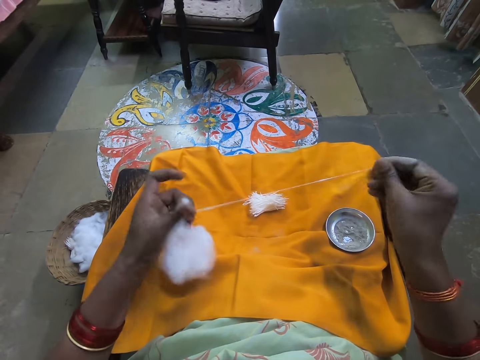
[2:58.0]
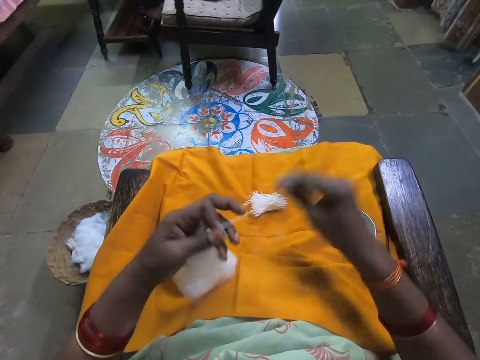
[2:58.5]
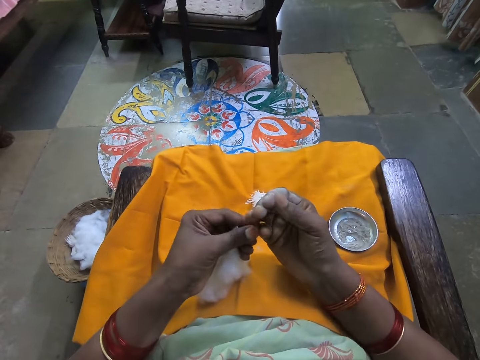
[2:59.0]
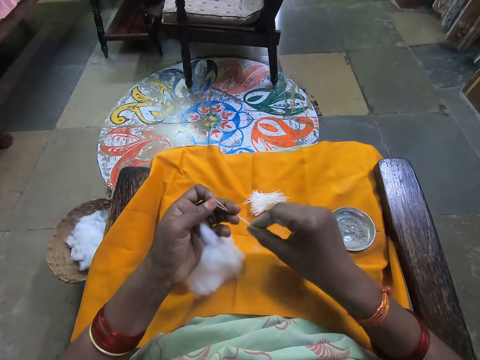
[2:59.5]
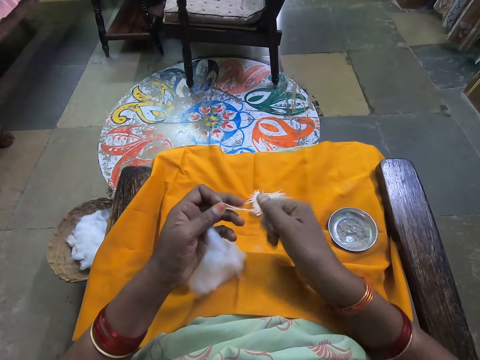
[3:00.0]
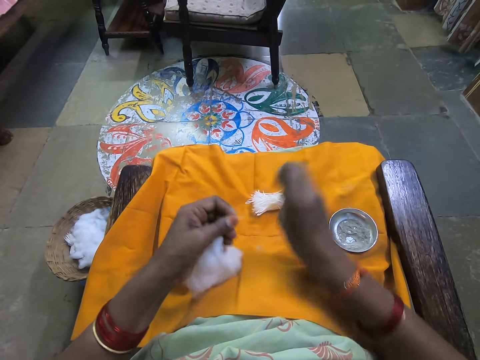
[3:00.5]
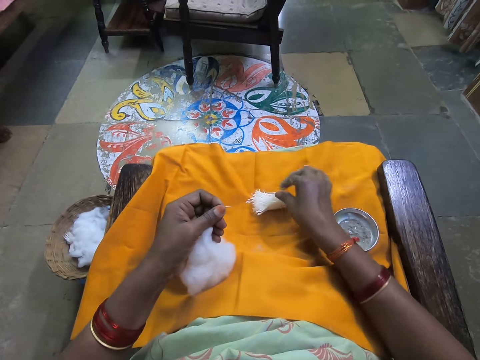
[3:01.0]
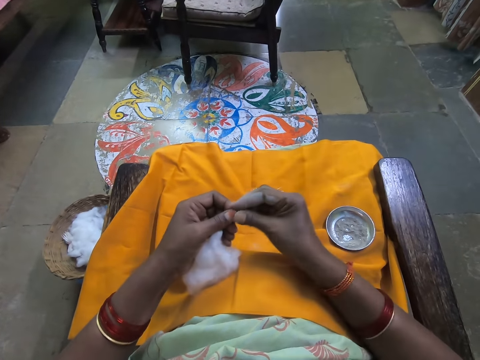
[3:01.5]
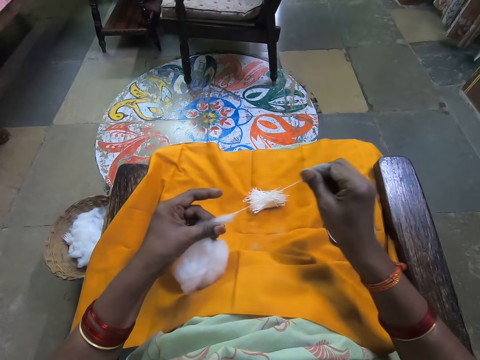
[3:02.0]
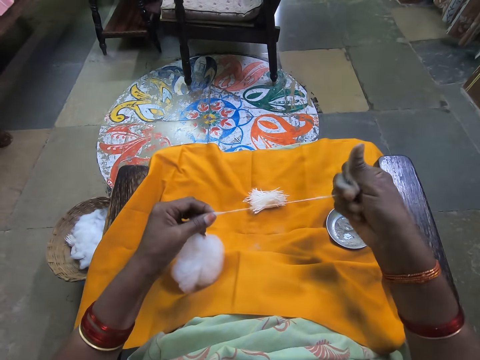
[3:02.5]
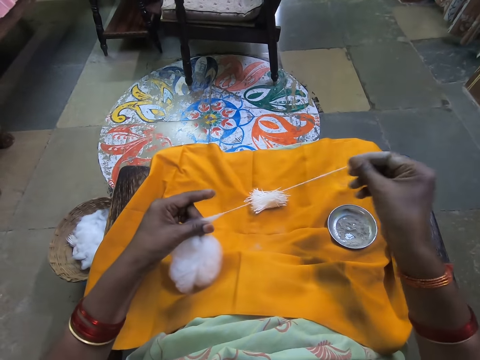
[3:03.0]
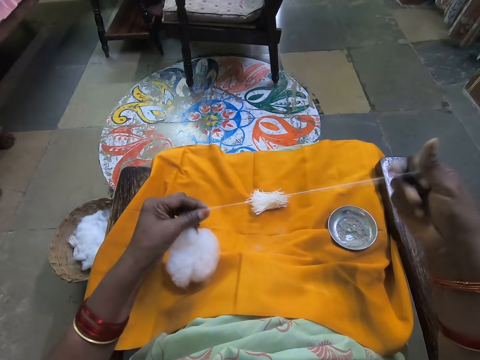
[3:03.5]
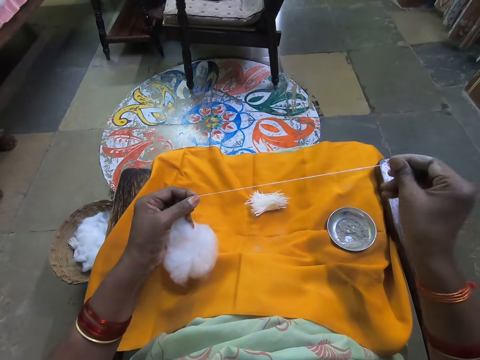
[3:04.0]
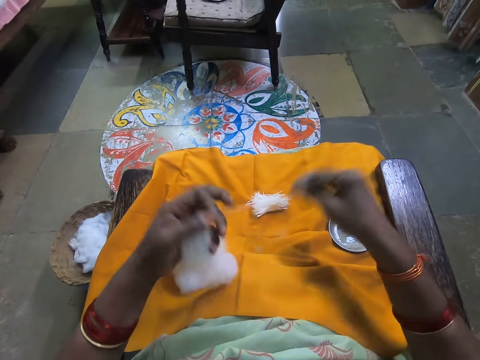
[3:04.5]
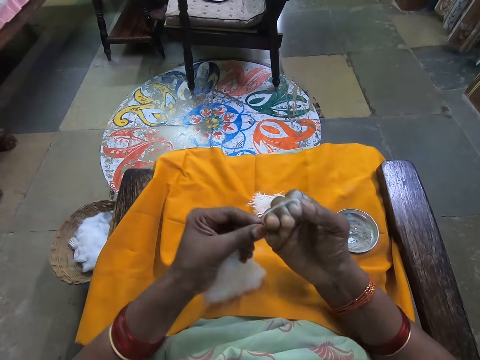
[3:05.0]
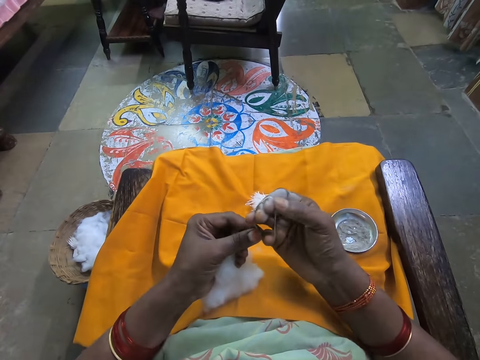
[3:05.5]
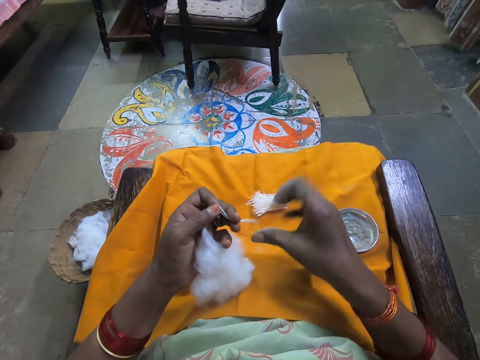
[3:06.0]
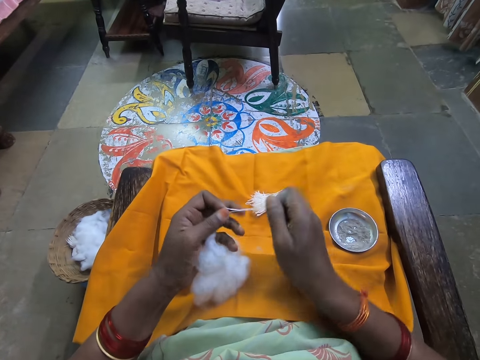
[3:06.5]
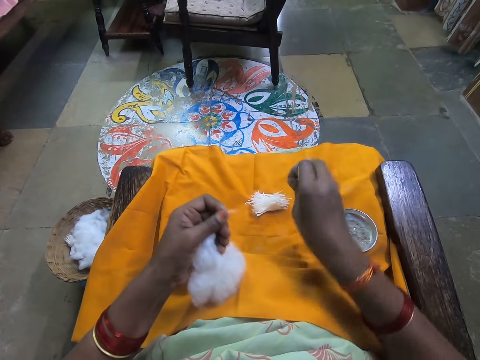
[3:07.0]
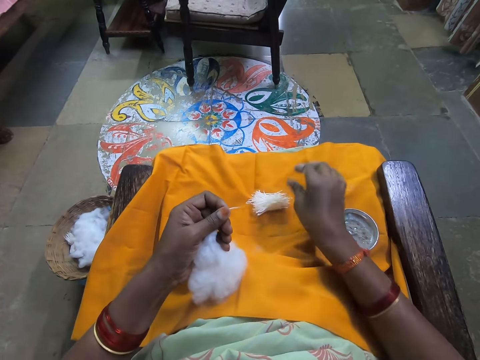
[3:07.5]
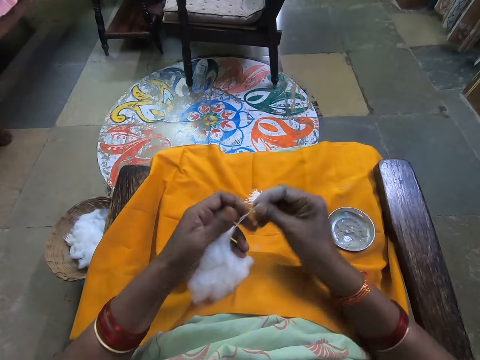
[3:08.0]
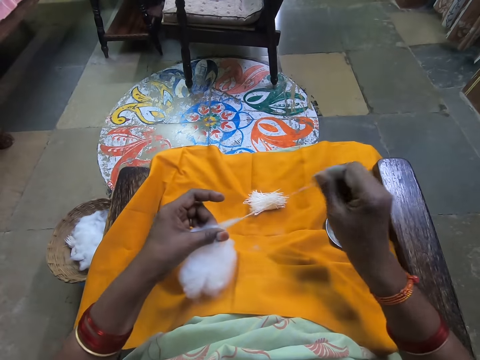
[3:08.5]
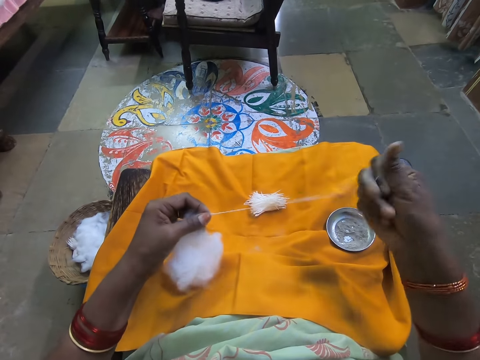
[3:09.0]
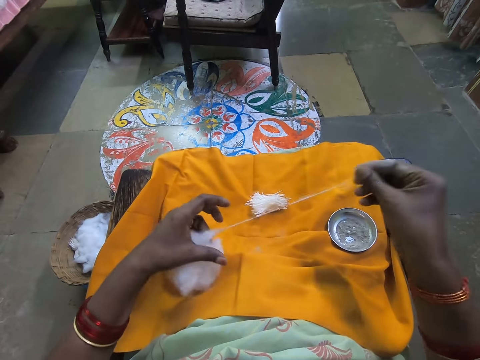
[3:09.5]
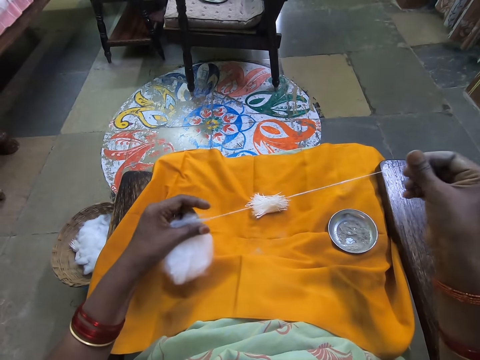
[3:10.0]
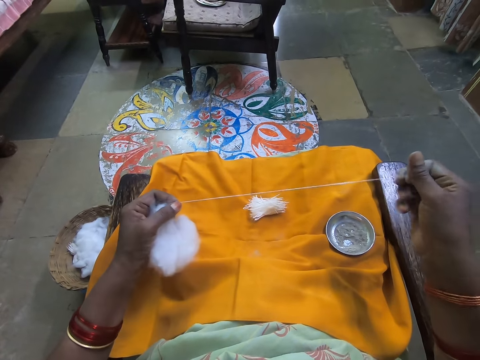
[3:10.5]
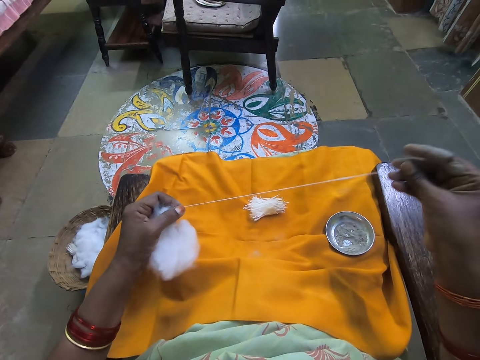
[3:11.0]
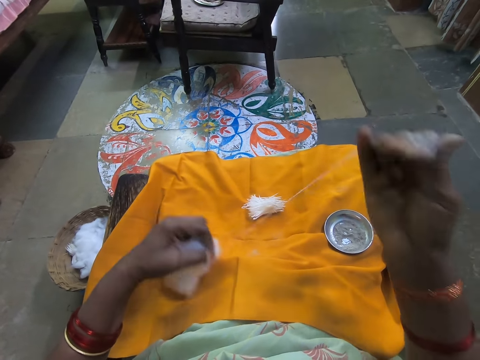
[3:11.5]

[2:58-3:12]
The camera wearer places the cotton on the other cottons. She rolls the cotton wool with her finger. She places the cotton on the other cottons. She rolls the cotton wool with her finger.

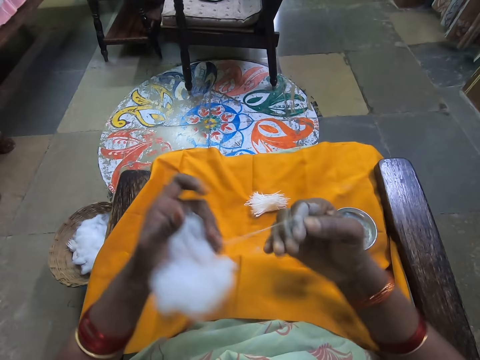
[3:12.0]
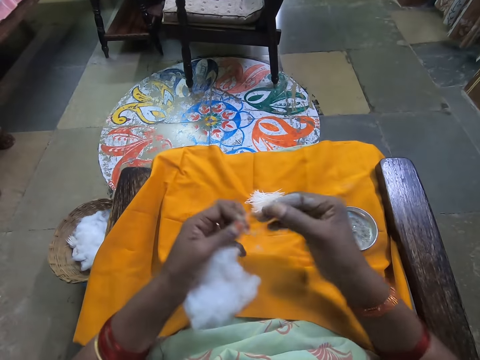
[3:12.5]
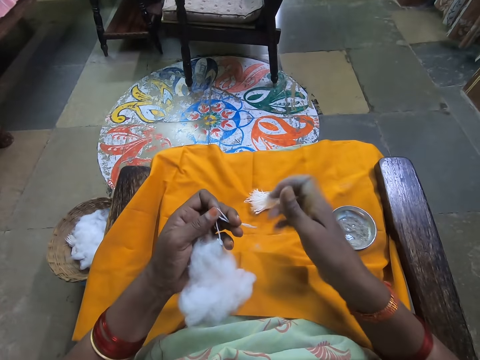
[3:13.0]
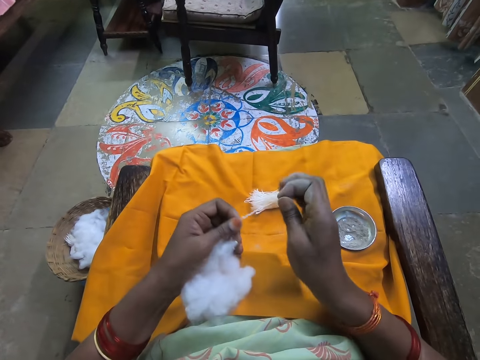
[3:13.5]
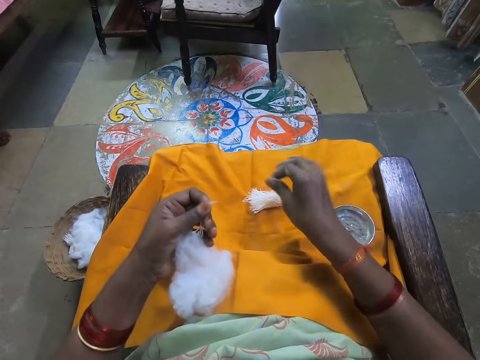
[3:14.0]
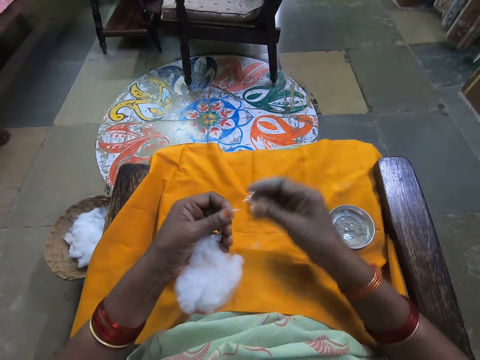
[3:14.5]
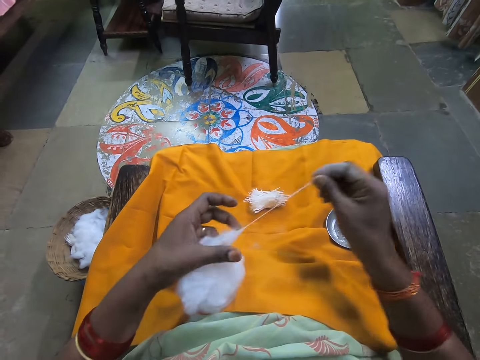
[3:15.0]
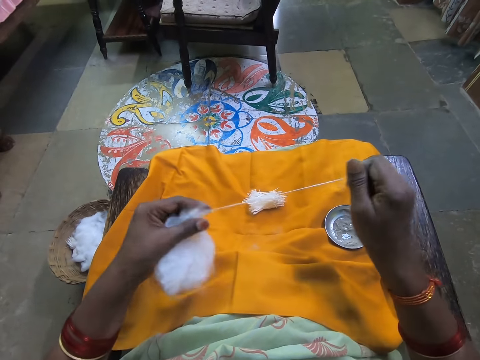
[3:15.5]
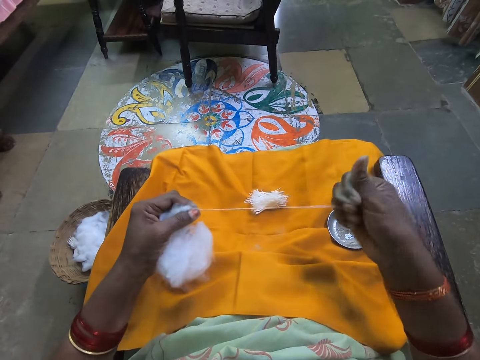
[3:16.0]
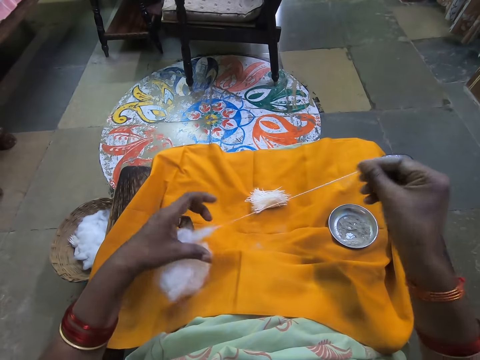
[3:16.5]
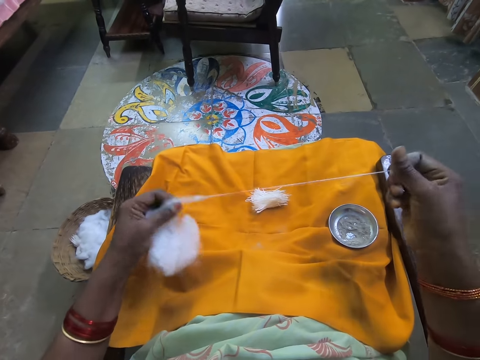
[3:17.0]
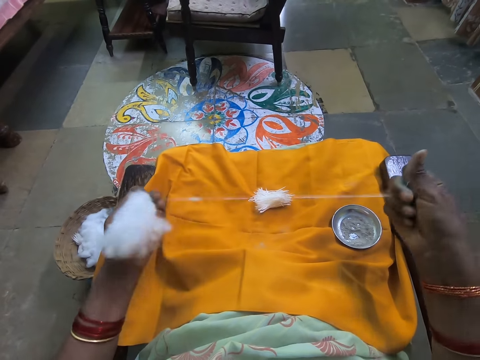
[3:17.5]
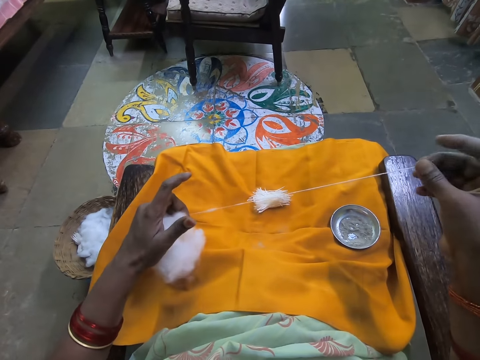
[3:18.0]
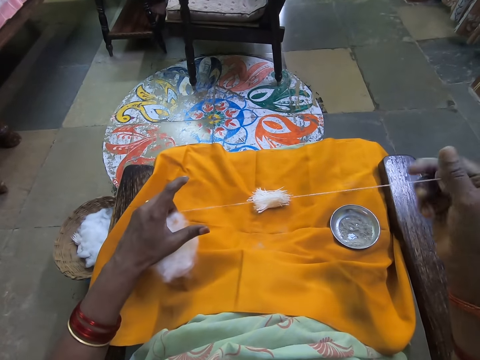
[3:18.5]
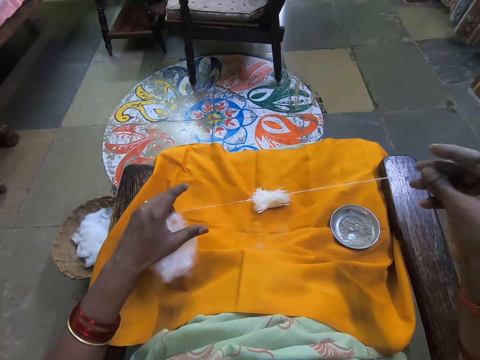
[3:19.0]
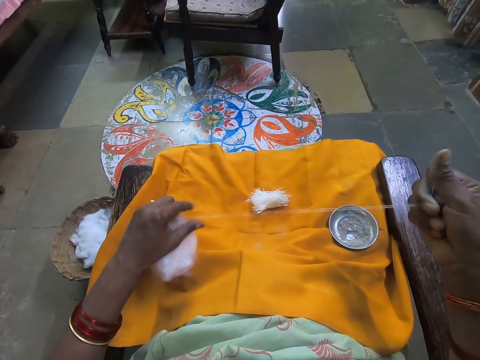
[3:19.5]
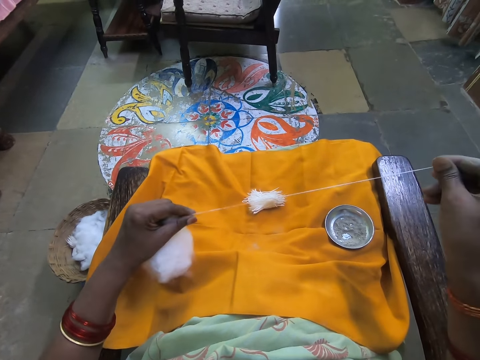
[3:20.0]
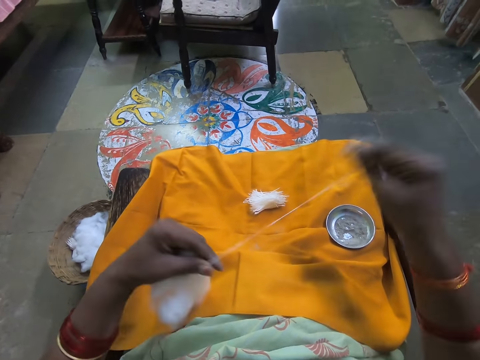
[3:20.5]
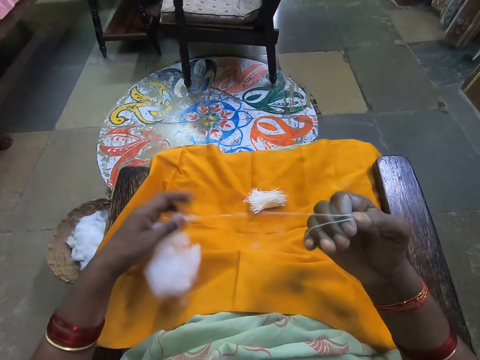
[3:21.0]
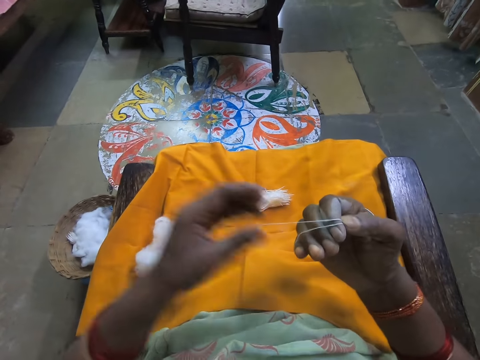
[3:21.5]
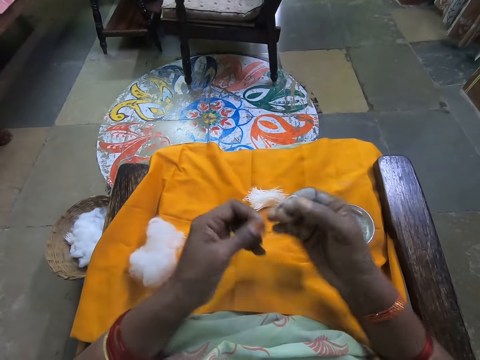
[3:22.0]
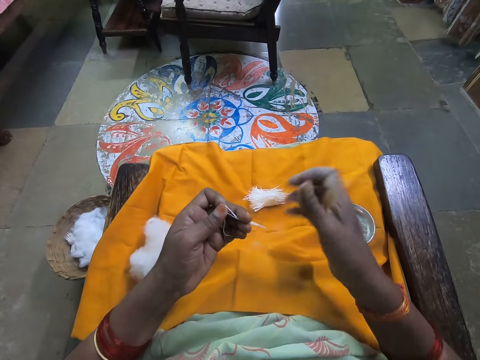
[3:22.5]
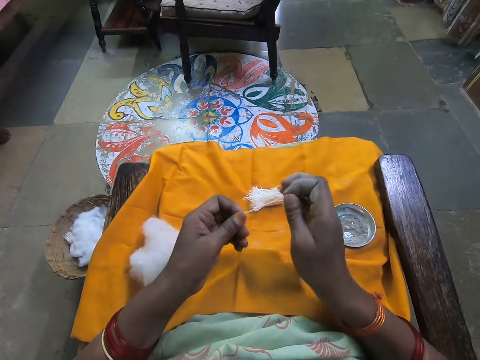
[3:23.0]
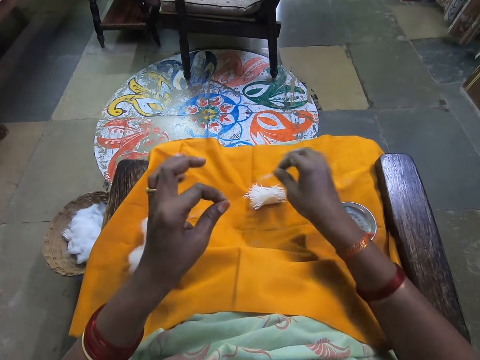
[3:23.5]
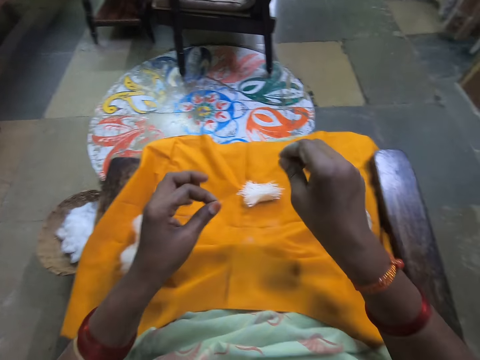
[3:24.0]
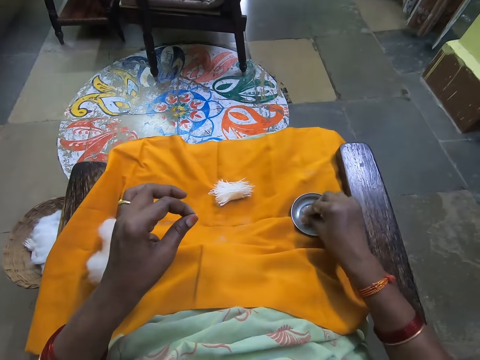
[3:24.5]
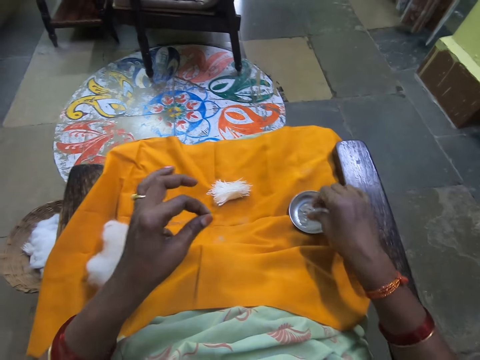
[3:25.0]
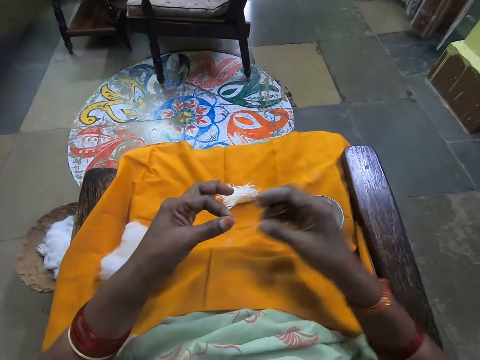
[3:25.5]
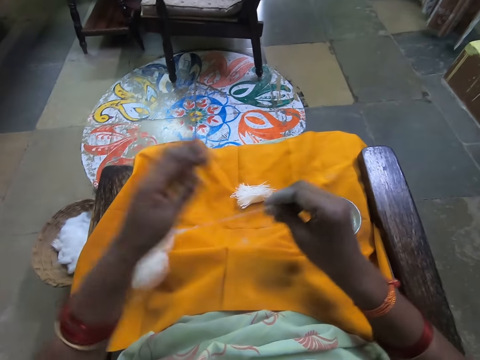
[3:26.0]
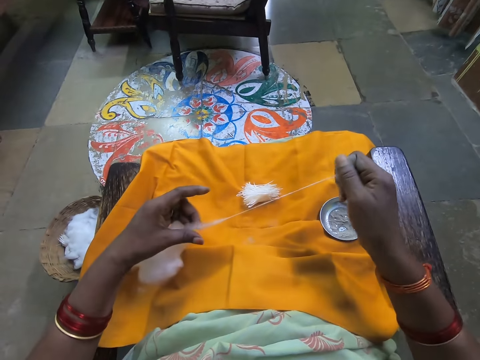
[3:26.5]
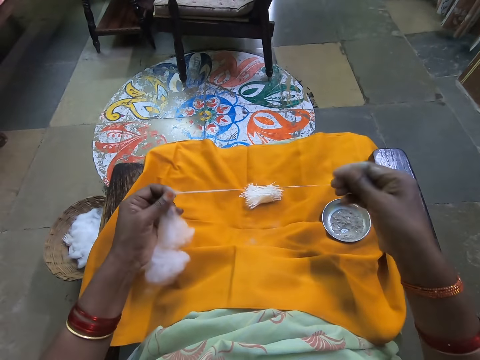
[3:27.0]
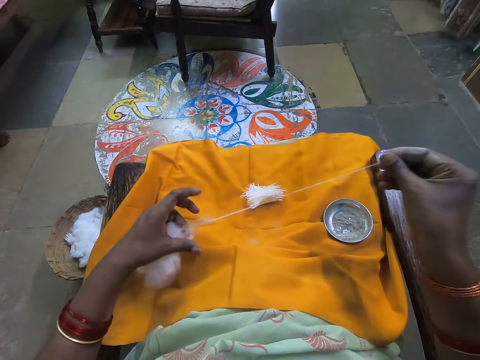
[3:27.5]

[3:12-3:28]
The camera wearer places the cotton on the other cottons. She rolls the cotton wool with her finger. She places the cotton on the other cottons. She dips her finger in the powder. She rolls the cotton wool with her finger.
